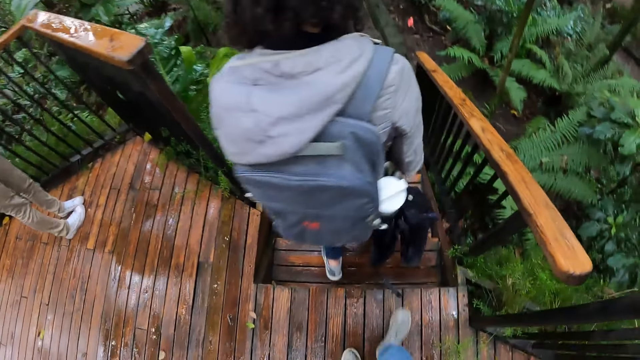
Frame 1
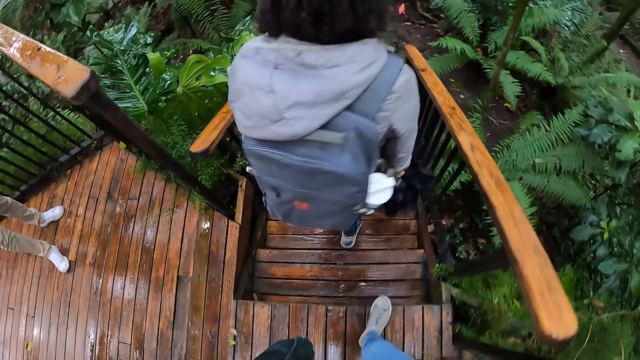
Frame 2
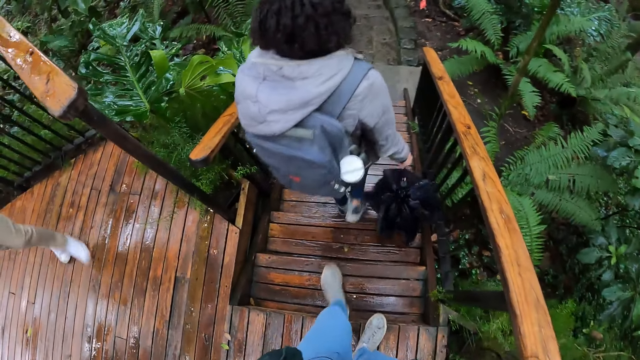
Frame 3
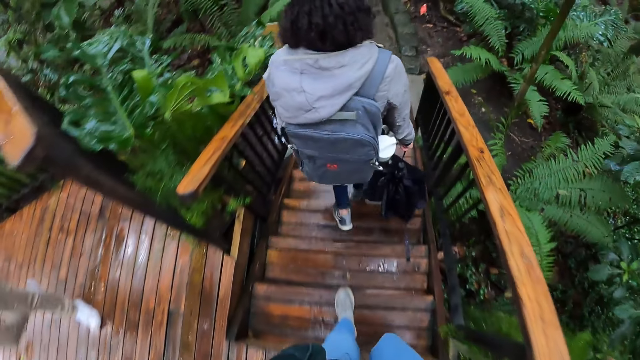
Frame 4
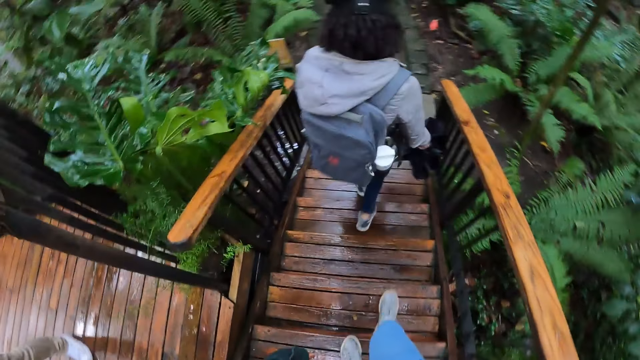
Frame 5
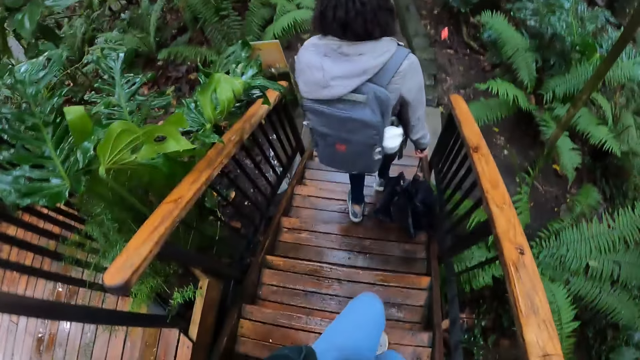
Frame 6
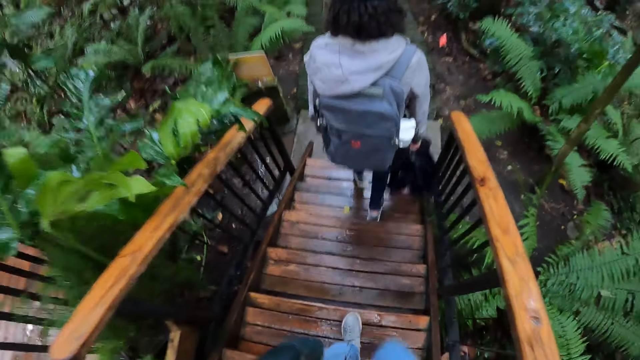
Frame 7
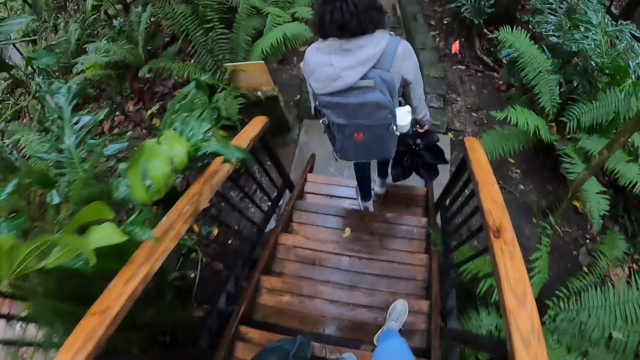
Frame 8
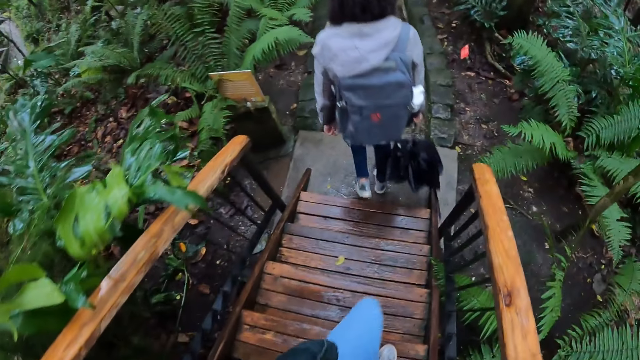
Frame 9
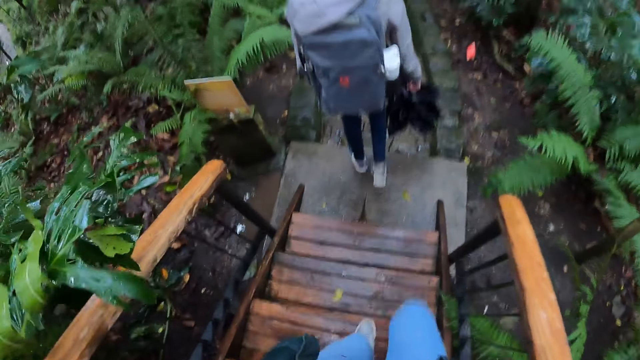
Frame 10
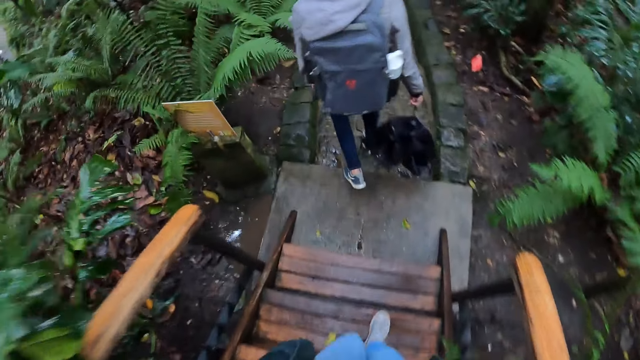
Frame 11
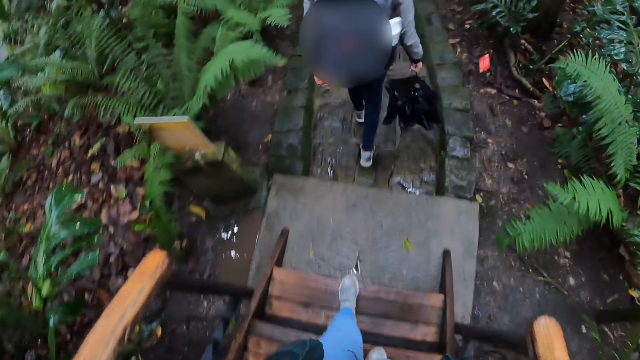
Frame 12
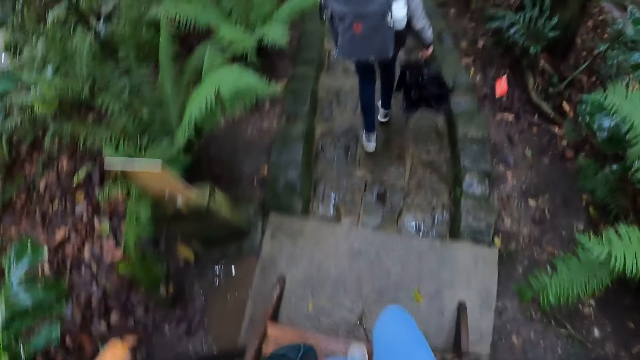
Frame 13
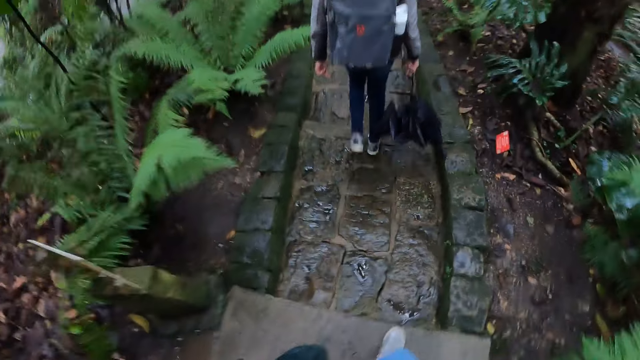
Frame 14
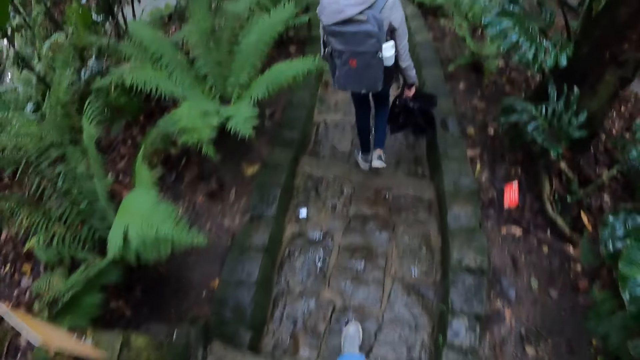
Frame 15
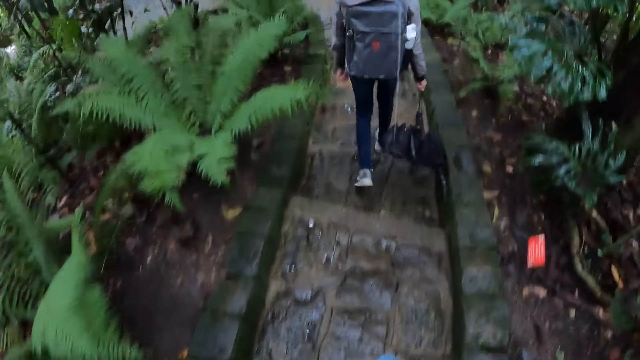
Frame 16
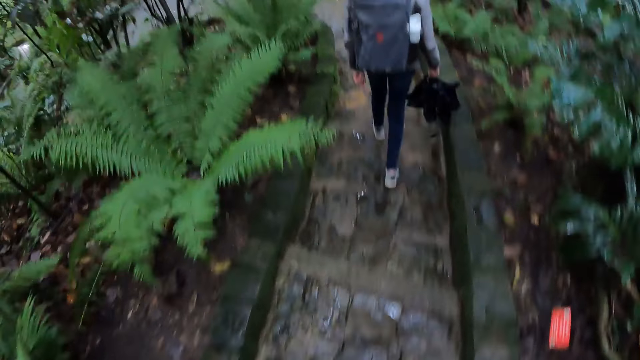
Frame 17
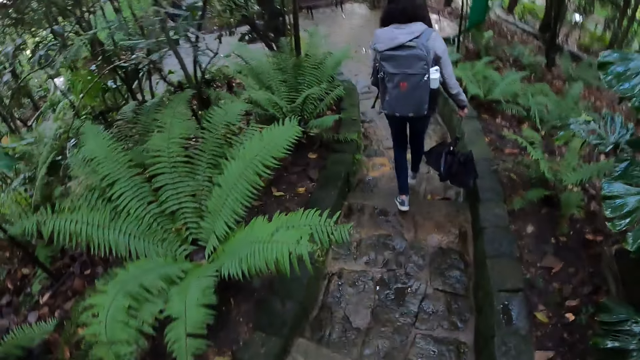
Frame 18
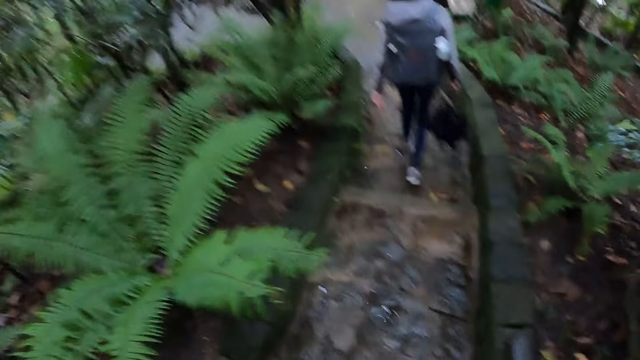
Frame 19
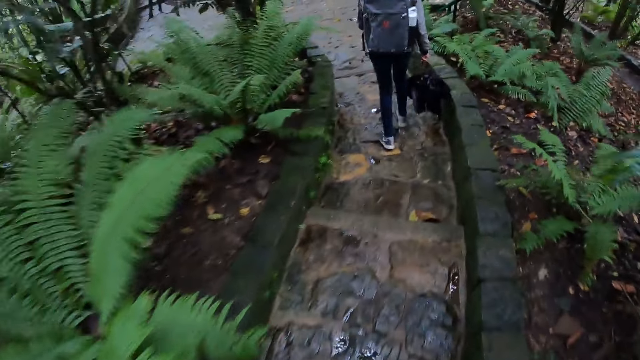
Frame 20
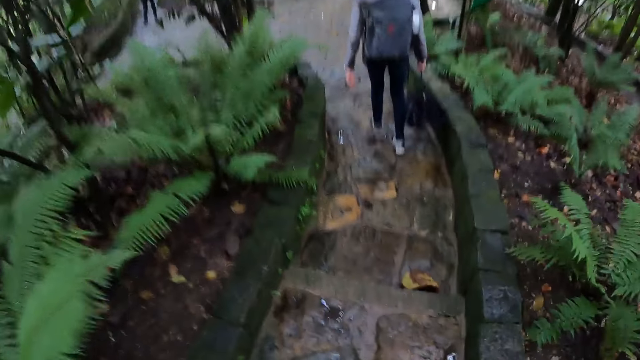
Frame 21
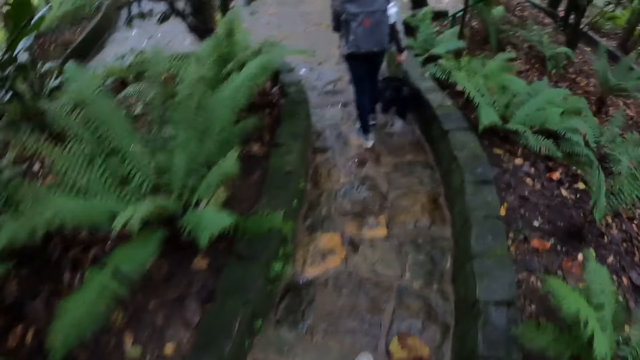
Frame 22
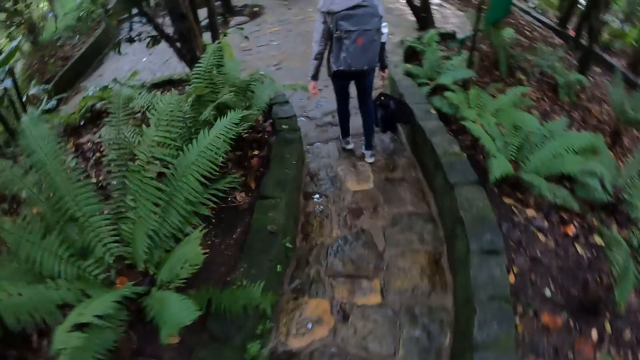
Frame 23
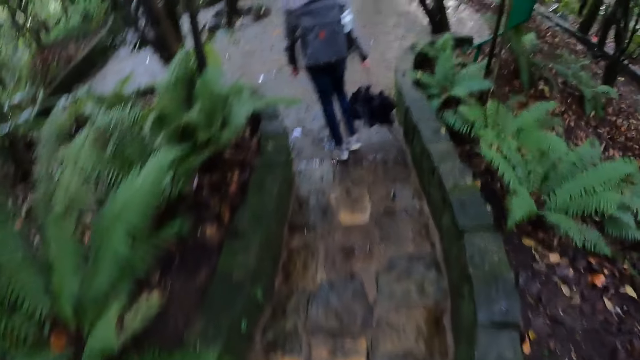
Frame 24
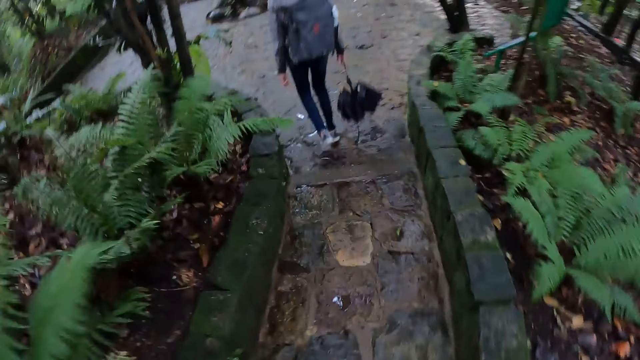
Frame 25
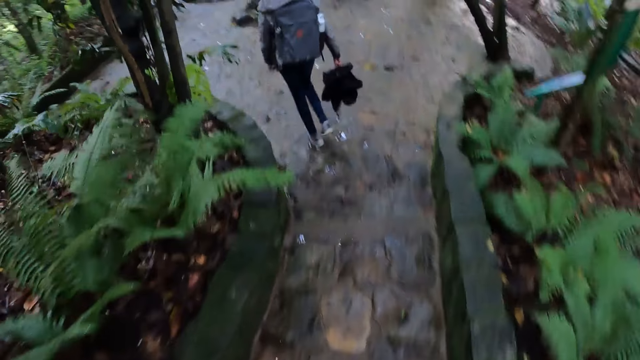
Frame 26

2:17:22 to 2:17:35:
The lady climbs down the staircase. A woman walks around. The camera wearer climbs down the staircase. The lady walks in the walkway in front of the camera wearer. The camera wearer walks in the walkway.

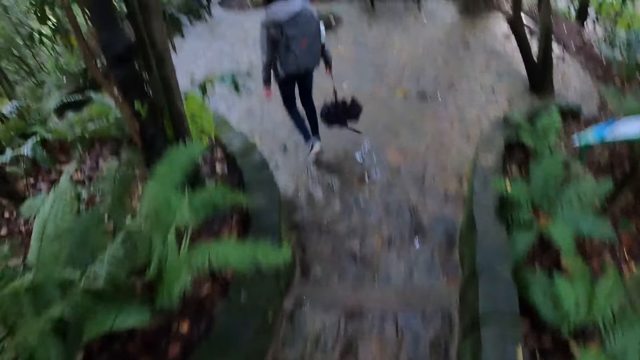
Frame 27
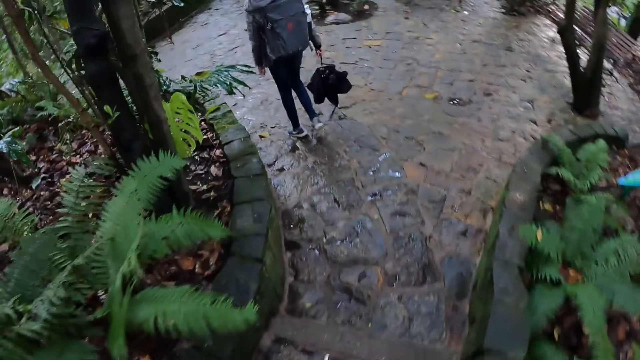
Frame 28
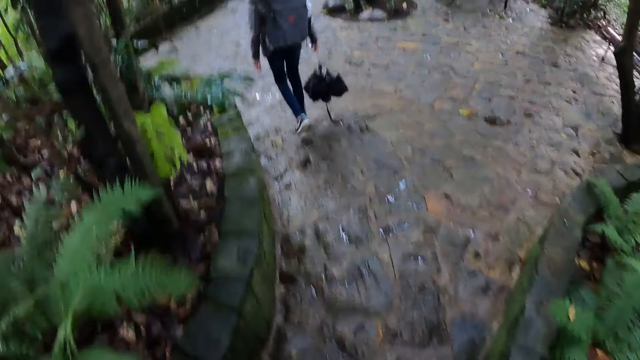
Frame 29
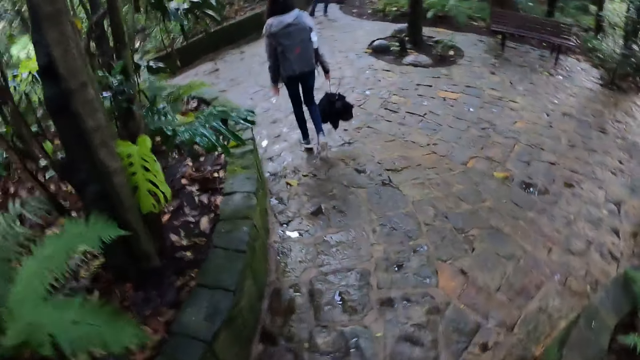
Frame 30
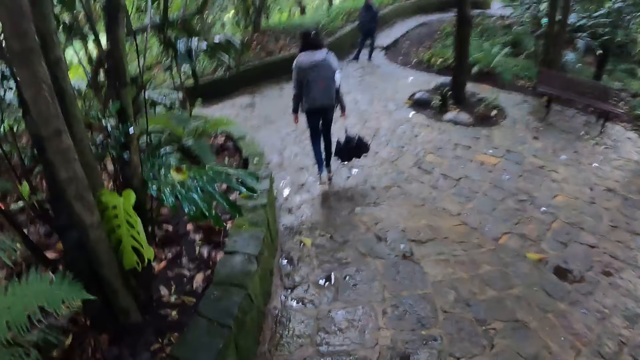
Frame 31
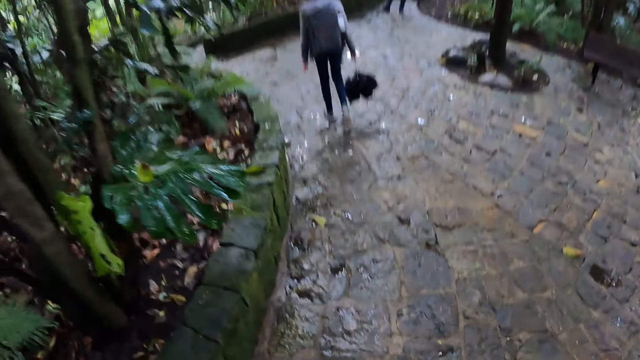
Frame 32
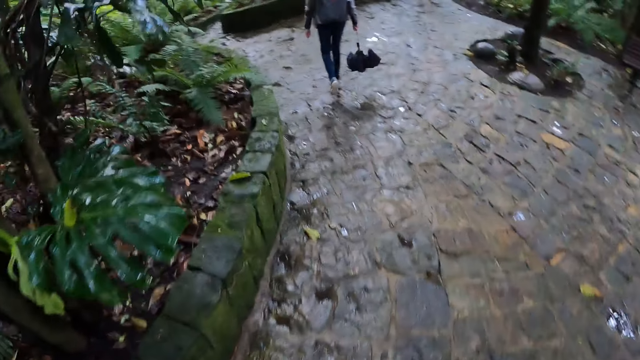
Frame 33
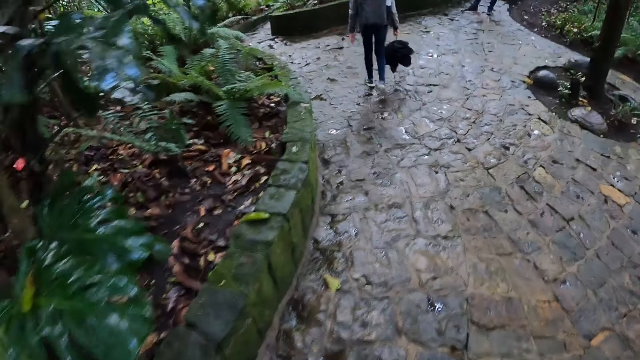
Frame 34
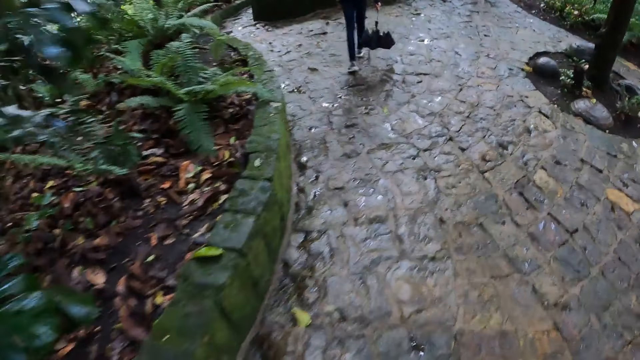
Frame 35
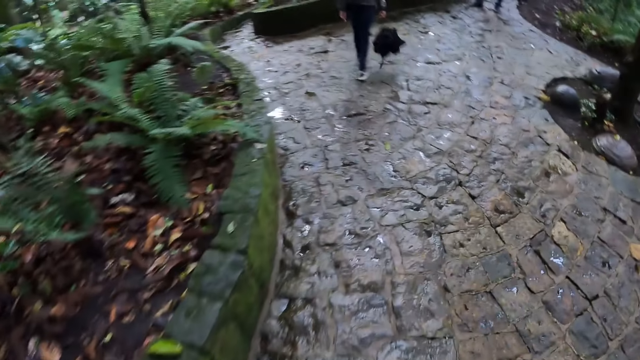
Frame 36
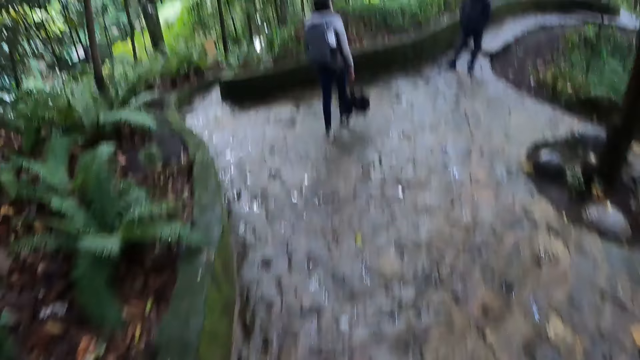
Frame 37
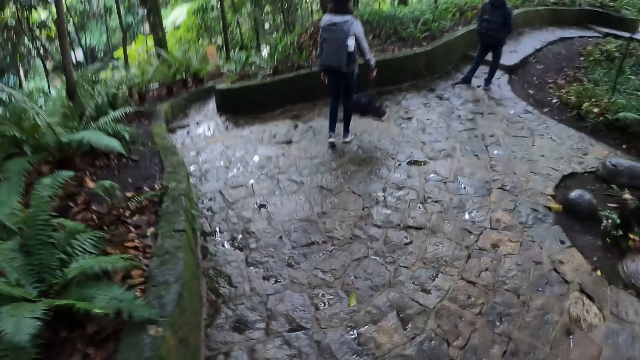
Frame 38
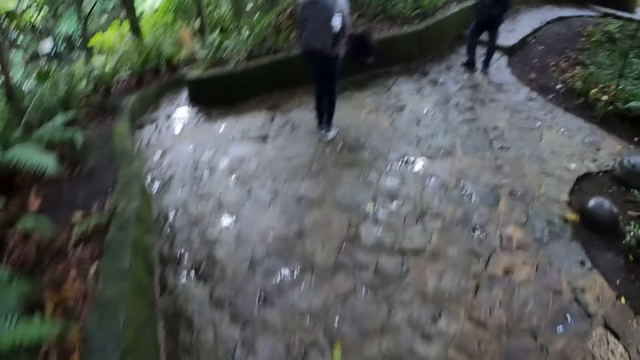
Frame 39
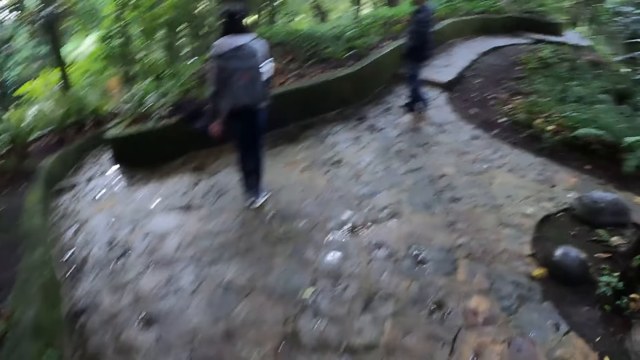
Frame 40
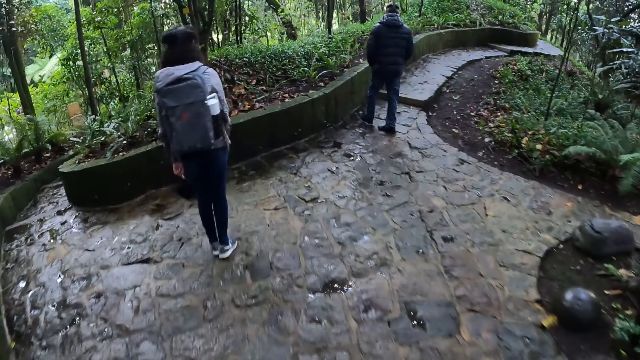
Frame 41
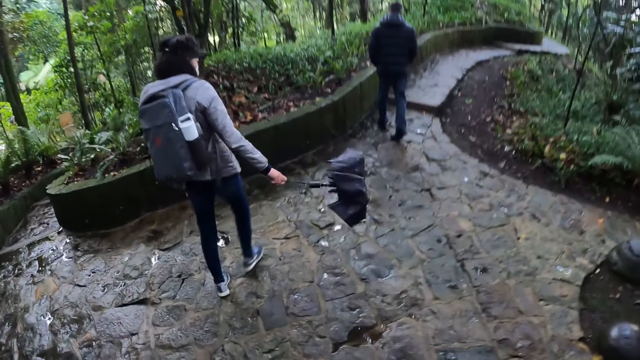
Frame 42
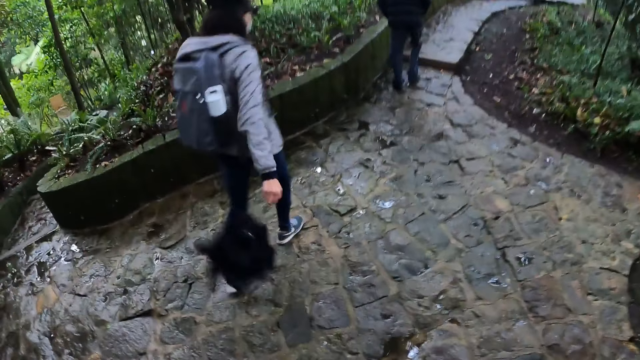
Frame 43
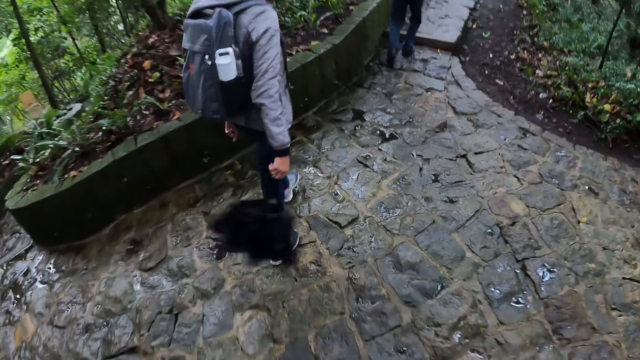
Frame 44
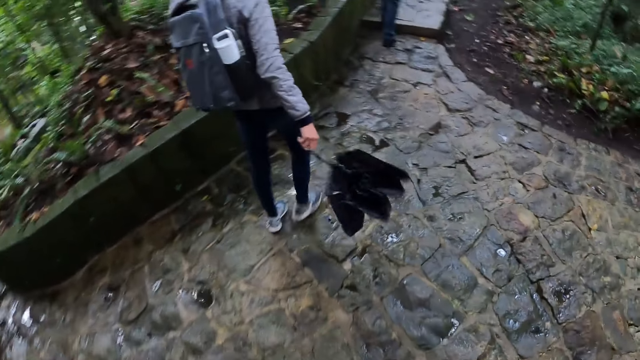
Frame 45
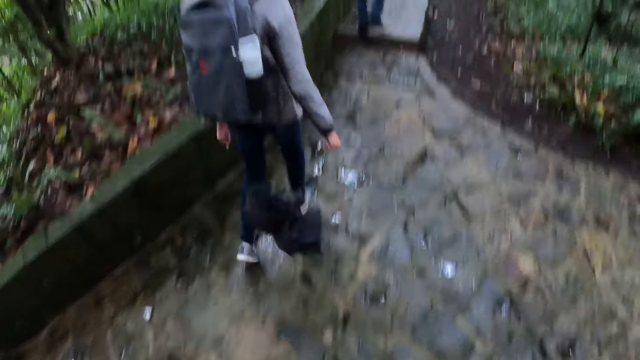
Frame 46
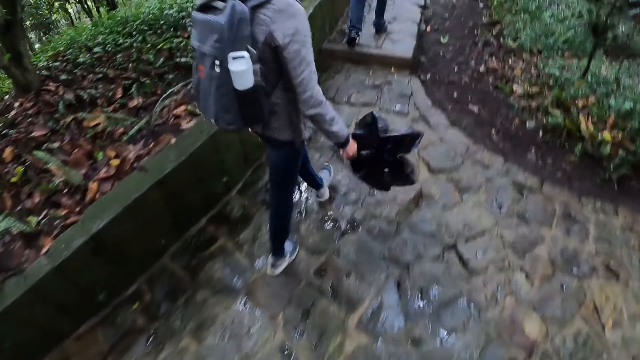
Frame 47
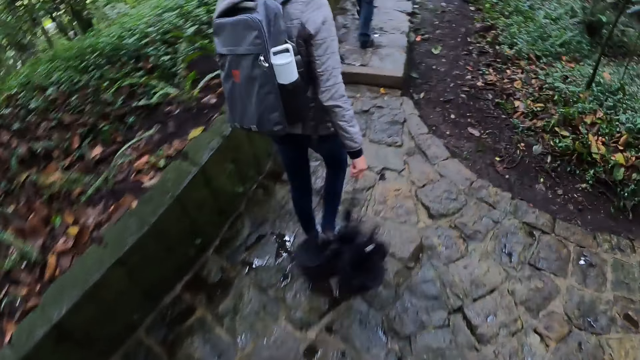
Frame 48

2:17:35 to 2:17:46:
A man looks around. A lady looks around. The man turns around. The lady walks in the walkway behind the man. The man walks around.
